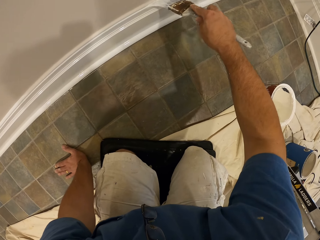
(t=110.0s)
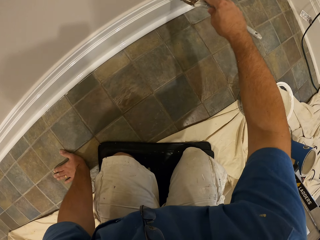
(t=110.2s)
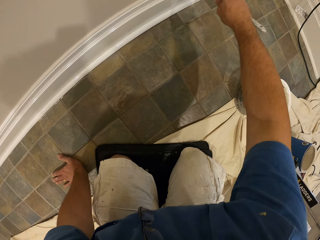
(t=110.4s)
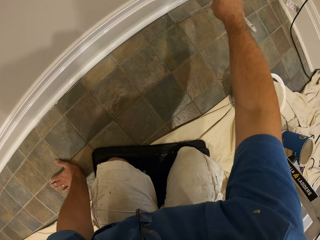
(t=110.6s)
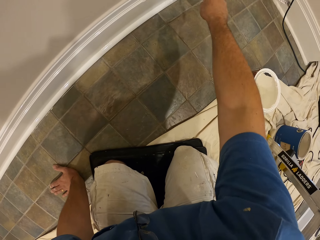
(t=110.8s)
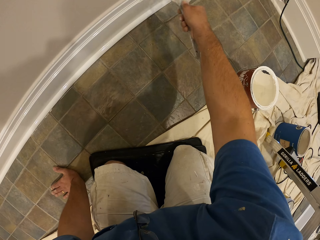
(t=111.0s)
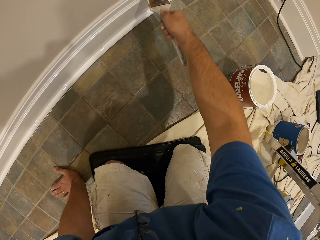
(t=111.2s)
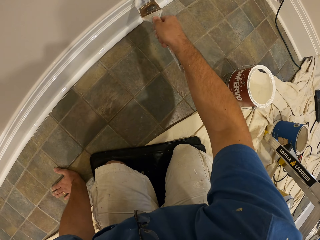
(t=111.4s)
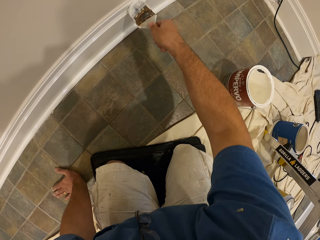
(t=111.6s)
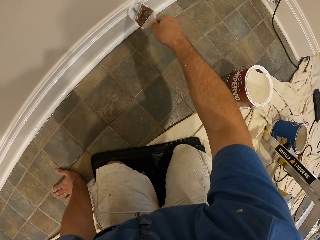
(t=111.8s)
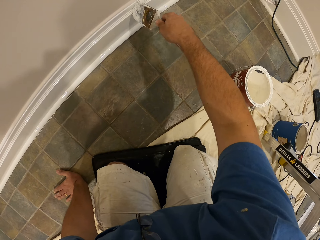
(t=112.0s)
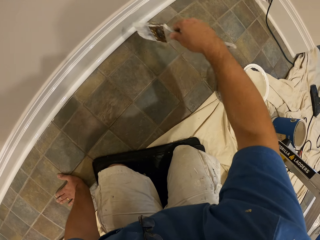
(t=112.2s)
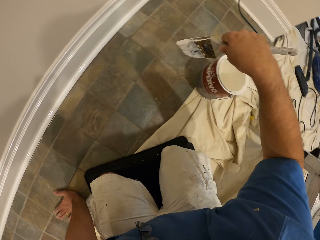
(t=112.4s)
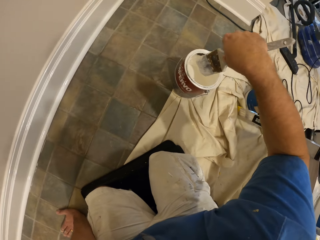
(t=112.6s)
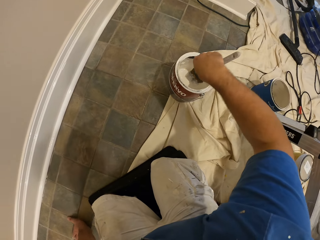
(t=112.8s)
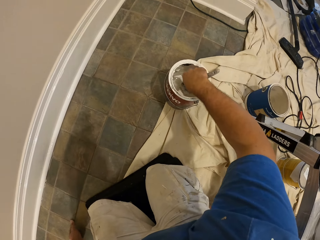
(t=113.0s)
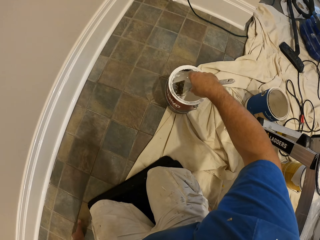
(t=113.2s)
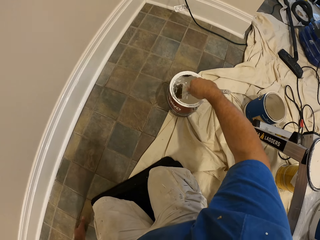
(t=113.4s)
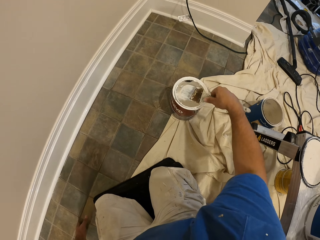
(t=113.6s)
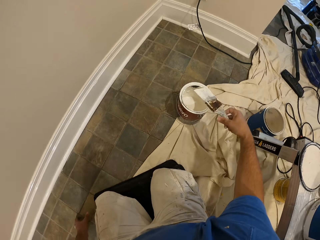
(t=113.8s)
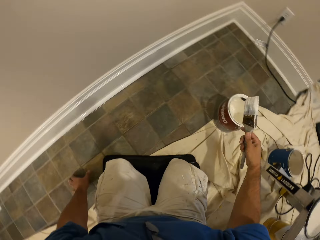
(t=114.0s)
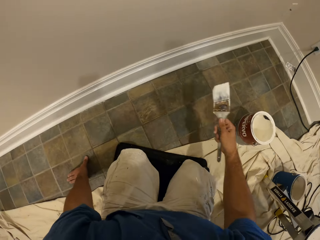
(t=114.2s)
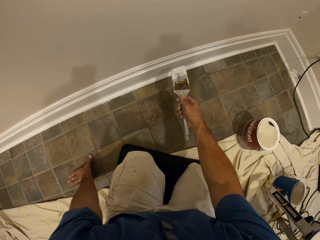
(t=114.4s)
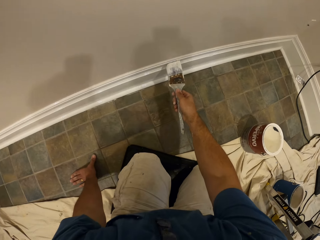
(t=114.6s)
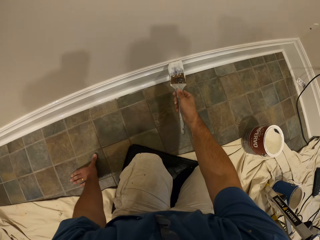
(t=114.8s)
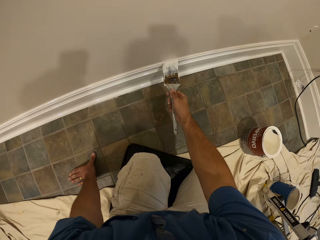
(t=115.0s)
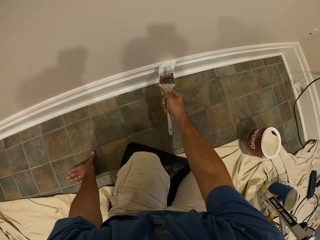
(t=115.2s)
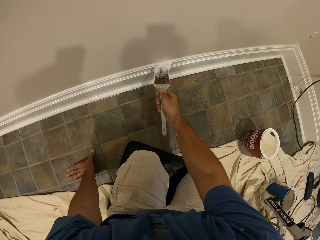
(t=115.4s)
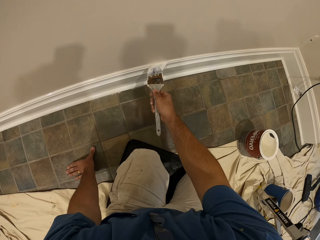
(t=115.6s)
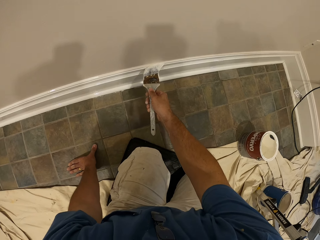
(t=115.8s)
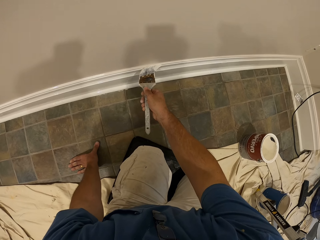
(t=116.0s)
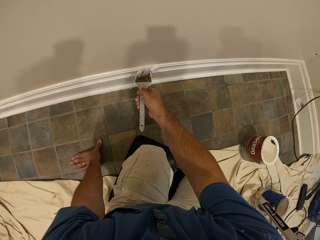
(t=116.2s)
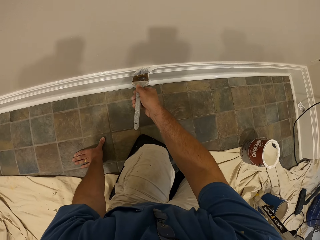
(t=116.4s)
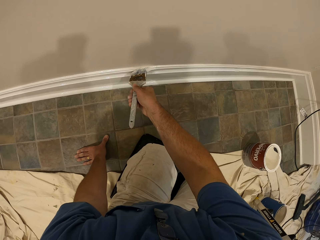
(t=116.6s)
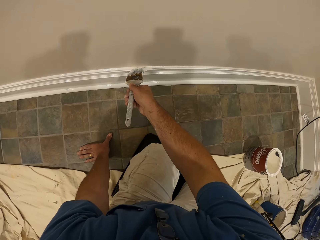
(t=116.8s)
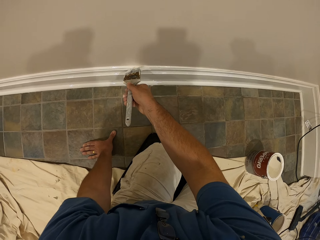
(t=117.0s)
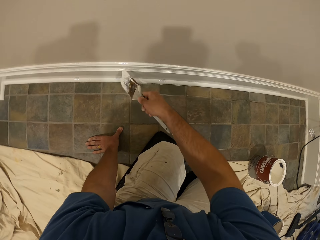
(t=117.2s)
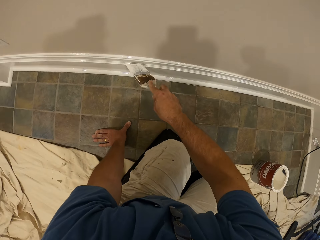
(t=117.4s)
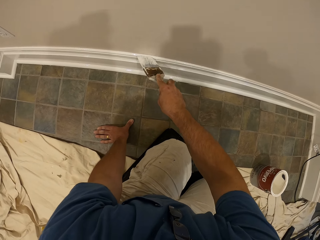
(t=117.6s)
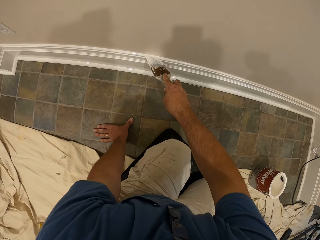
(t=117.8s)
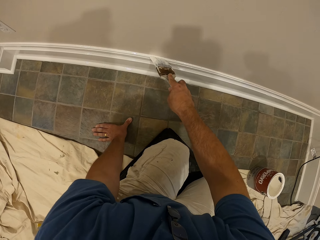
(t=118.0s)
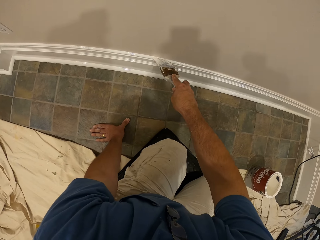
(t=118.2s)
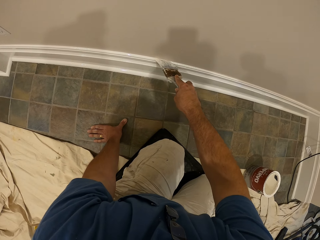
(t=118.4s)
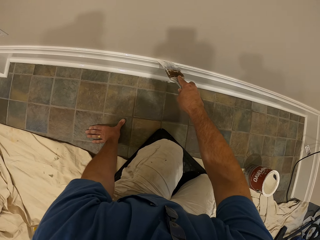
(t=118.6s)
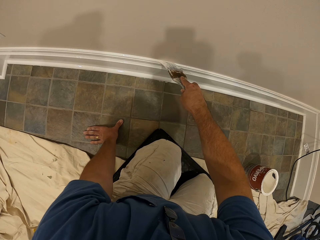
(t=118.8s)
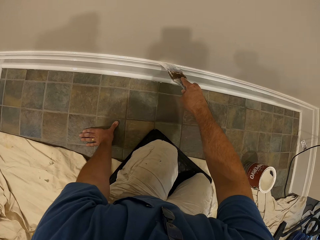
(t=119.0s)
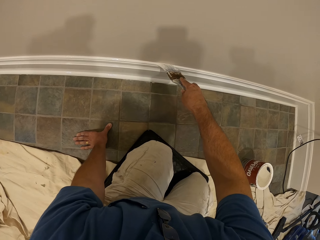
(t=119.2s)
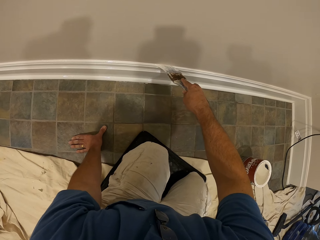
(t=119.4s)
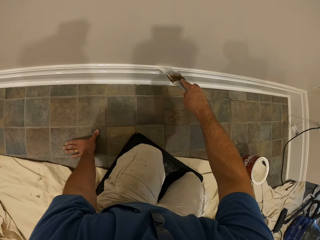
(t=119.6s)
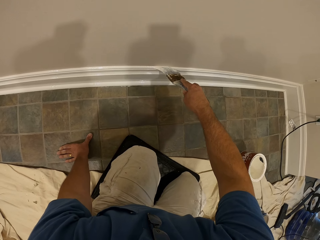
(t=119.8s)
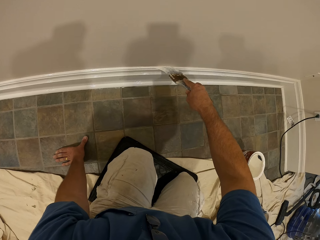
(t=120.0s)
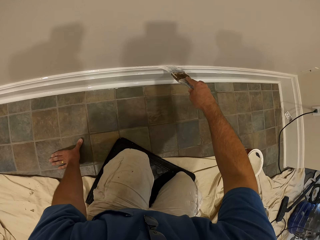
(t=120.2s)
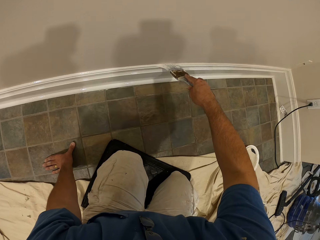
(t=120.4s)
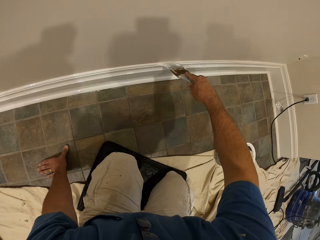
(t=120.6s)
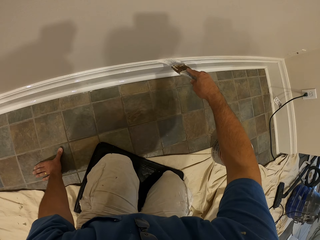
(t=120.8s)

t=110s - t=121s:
The camera wearer dips the paint brush in the bucket of paint. They paint the baseboard with the paint brush.

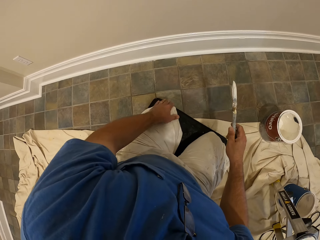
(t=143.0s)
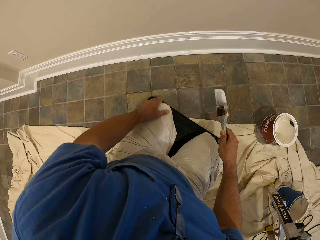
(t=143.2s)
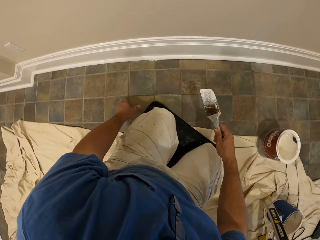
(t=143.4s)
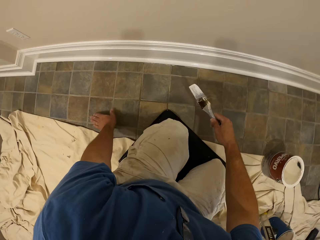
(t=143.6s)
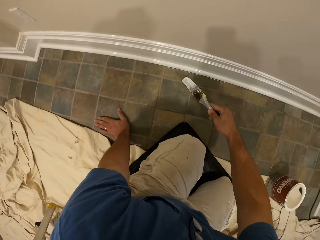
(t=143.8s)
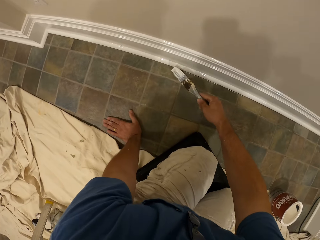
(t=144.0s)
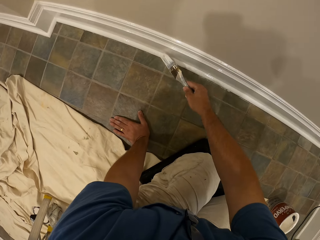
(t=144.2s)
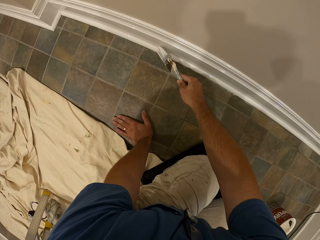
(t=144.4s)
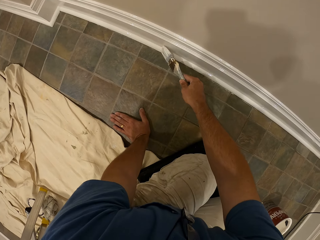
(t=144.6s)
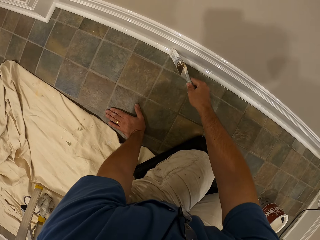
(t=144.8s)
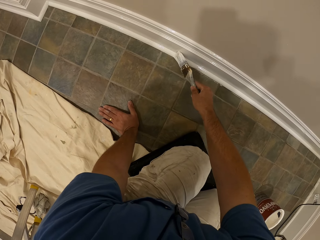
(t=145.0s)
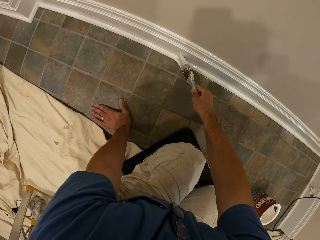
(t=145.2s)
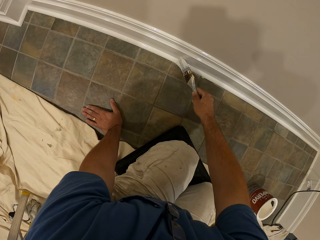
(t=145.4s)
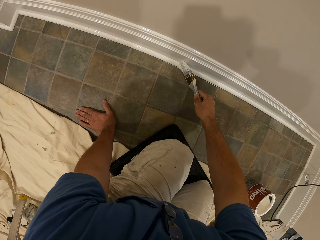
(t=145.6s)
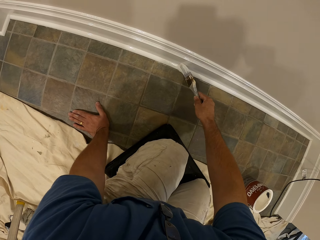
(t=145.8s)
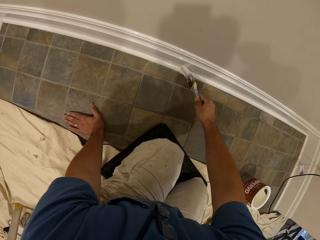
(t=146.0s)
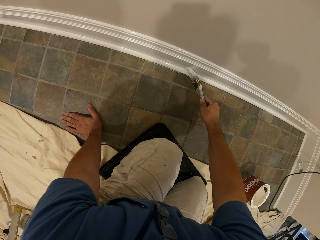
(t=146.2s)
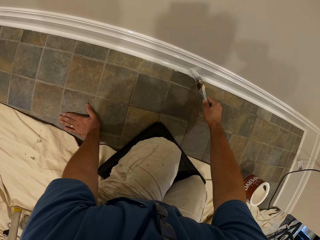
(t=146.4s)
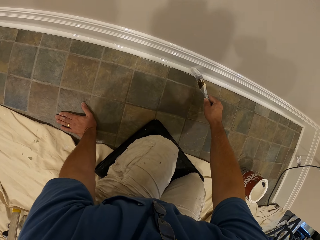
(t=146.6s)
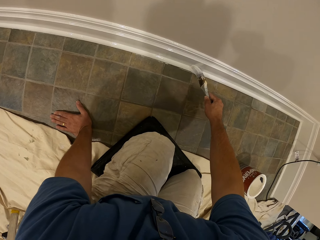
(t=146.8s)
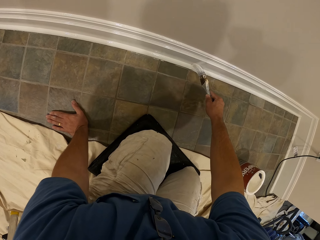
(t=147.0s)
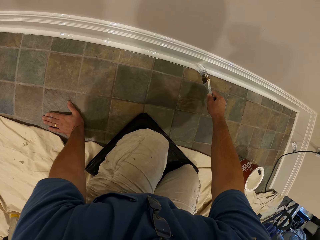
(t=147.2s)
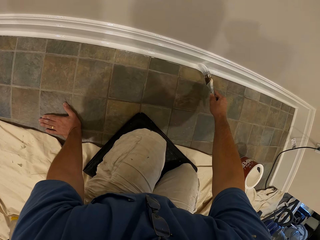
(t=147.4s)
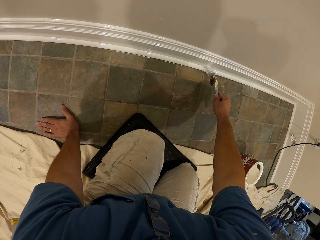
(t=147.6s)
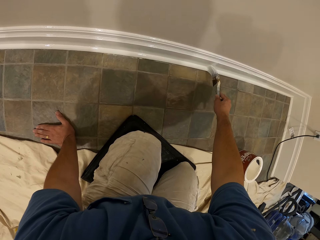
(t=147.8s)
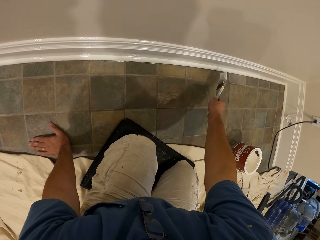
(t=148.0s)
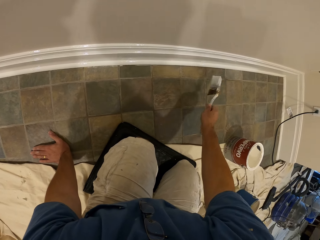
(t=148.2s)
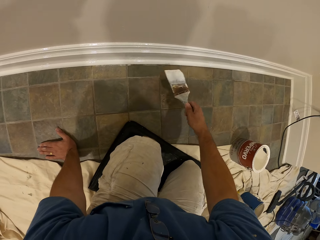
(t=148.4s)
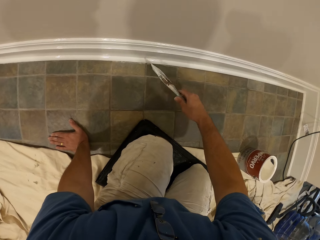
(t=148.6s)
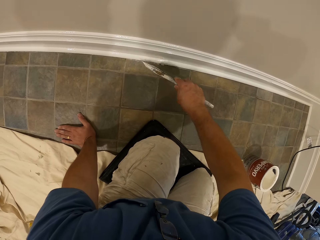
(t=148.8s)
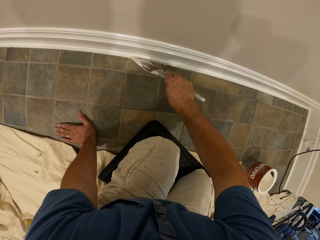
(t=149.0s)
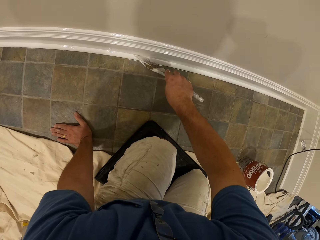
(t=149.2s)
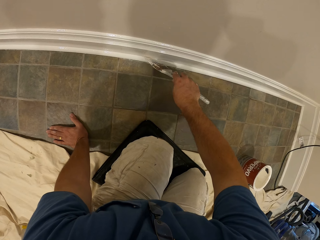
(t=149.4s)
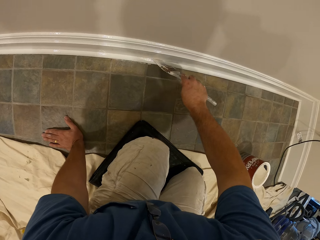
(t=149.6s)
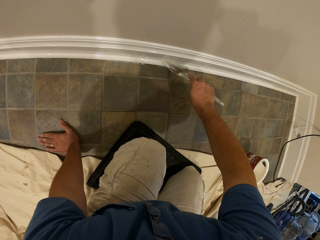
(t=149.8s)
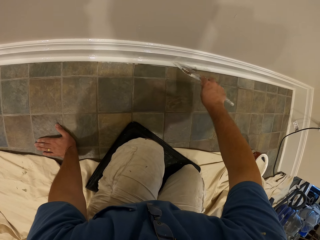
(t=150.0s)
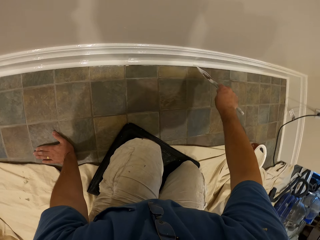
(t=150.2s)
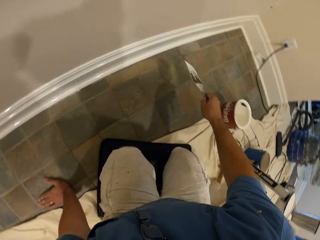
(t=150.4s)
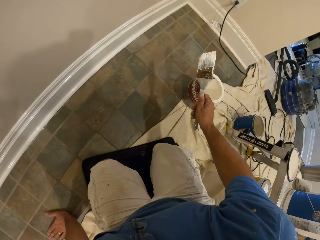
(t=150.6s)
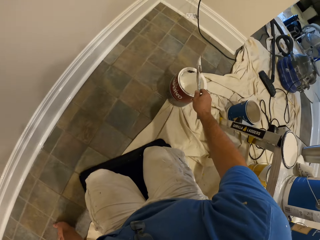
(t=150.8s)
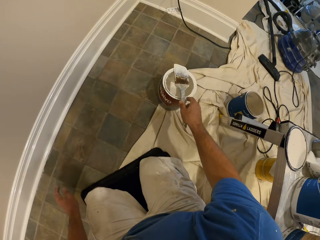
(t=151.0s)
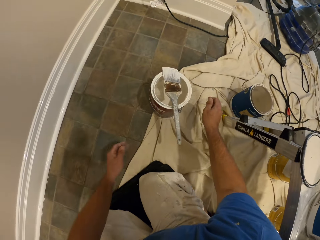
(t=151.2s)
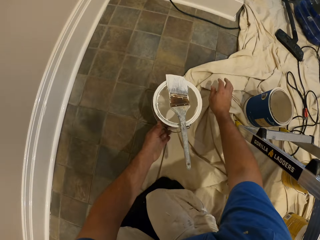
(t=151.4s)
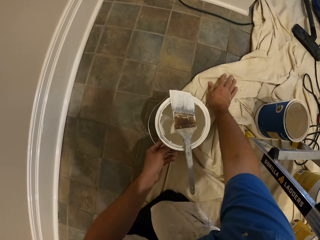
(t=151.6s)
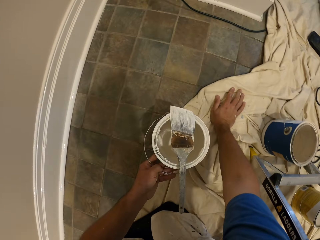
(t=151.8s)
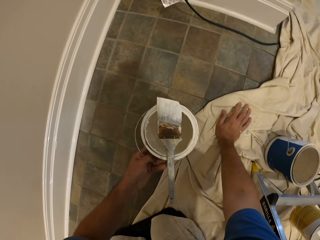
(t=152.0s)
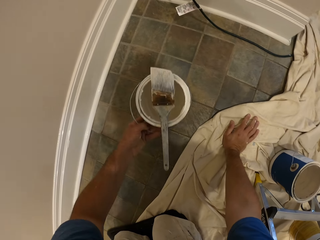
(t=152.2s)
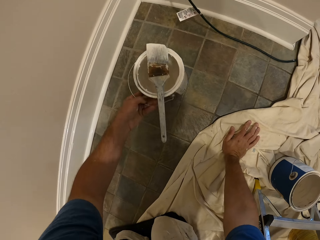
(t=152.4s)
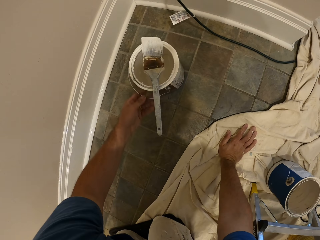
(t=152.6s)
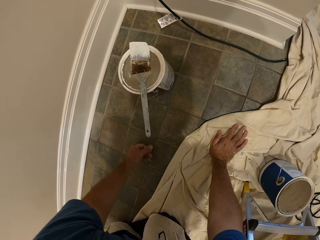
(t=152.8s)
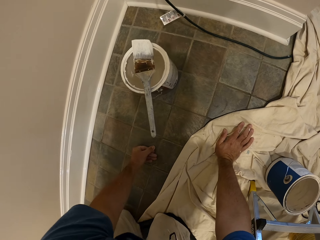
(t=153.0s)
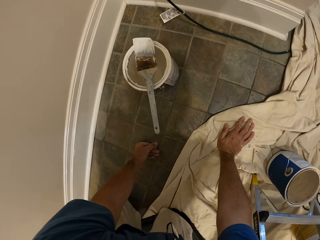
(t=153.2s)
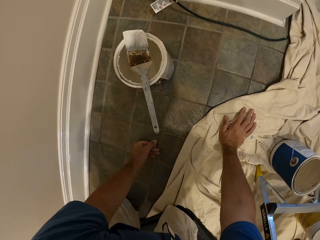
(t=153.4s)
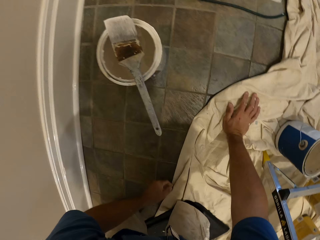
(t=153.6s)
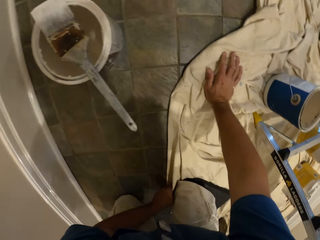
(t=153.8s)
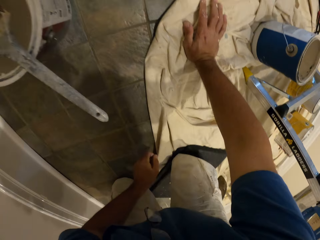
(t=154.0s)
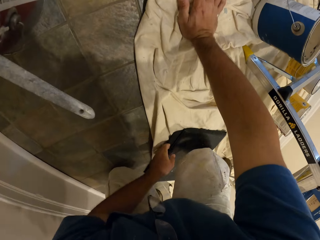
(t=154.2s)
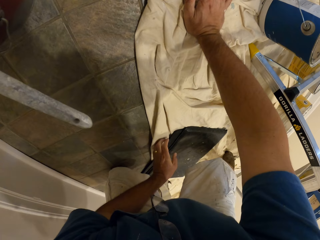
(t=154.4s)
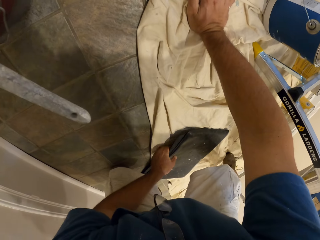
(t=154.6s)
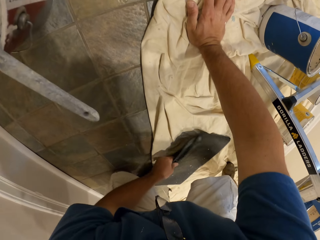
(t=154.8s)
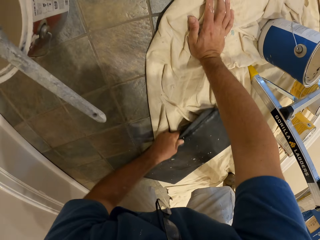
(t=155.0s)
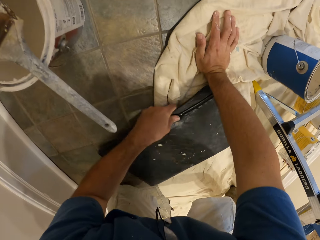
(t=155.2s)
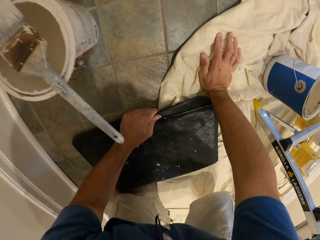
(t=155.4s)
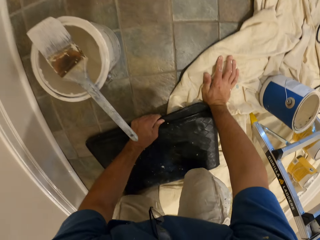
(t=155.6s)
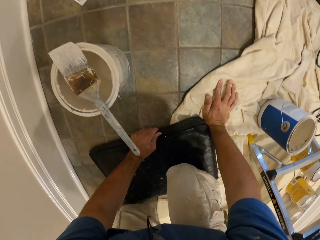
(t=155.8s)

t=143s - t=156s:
The camera wearer paints the baseboard with the paint brush. They paint the baseboard with the paint brush again. They drop the paint brush on the bucket of paint. They move the bucket of paint. They crawl. They raise a knee from the mat. They move the knee mat.
